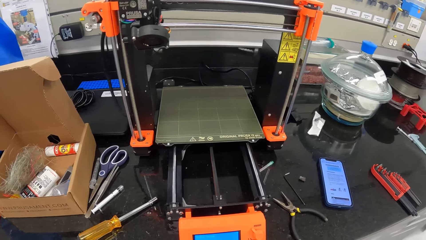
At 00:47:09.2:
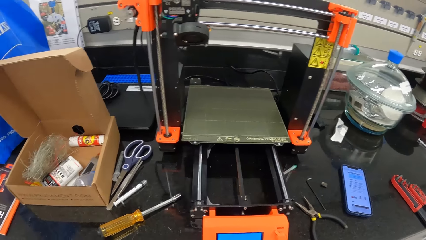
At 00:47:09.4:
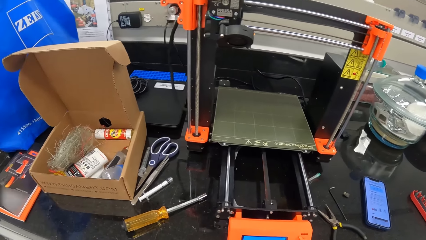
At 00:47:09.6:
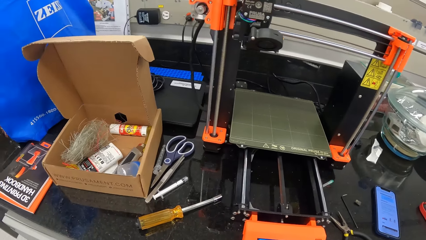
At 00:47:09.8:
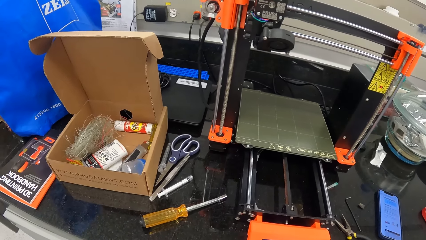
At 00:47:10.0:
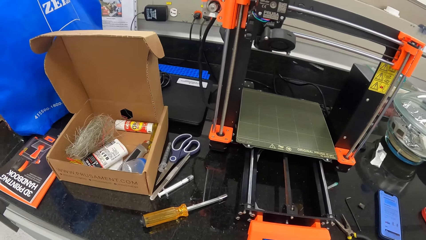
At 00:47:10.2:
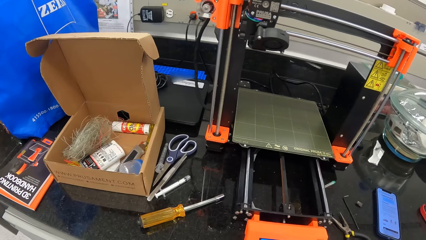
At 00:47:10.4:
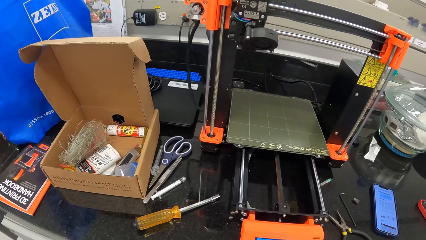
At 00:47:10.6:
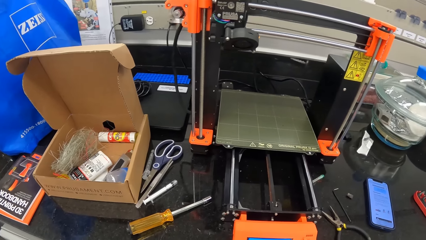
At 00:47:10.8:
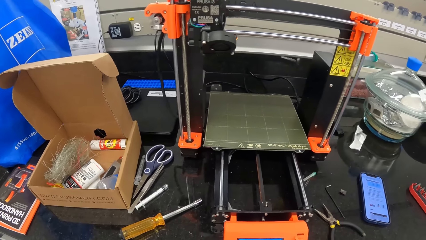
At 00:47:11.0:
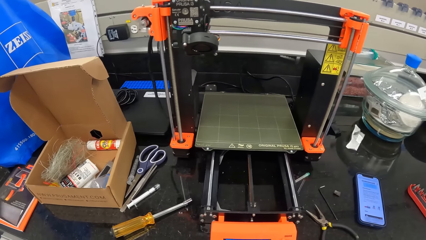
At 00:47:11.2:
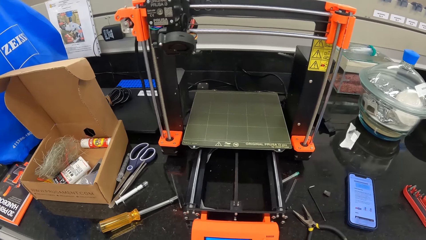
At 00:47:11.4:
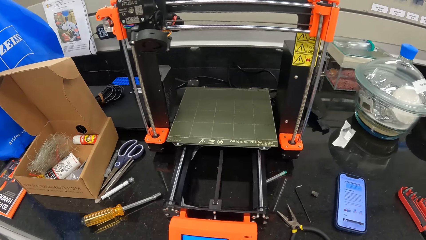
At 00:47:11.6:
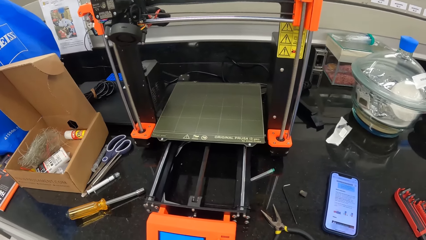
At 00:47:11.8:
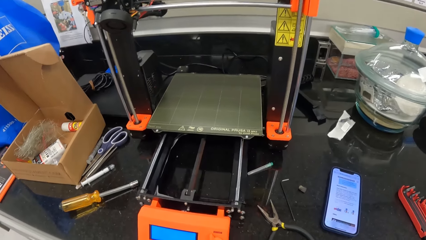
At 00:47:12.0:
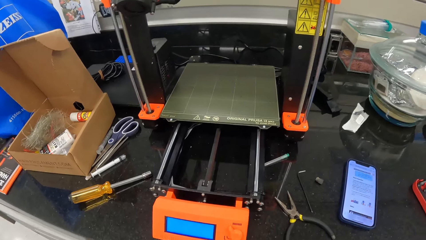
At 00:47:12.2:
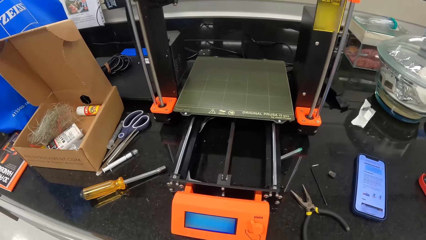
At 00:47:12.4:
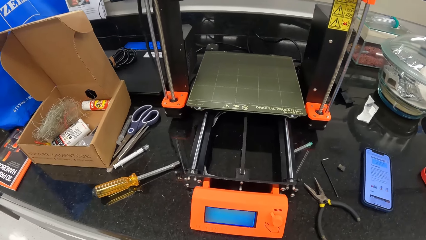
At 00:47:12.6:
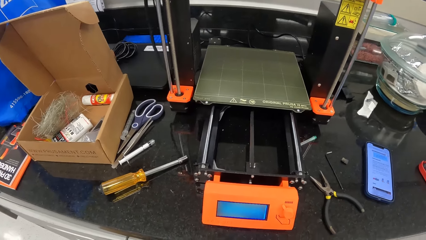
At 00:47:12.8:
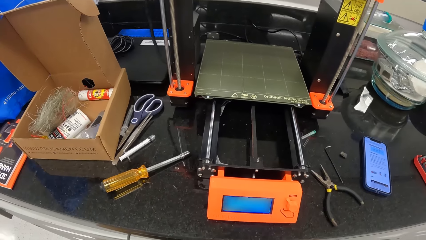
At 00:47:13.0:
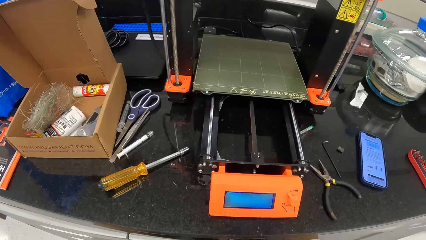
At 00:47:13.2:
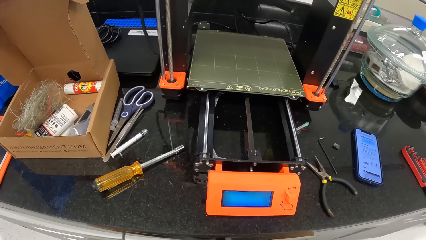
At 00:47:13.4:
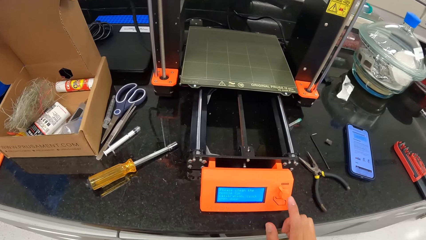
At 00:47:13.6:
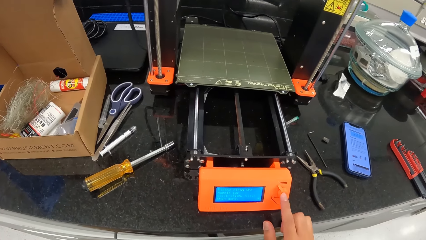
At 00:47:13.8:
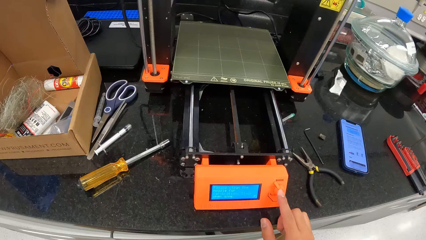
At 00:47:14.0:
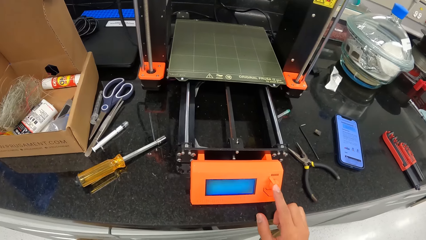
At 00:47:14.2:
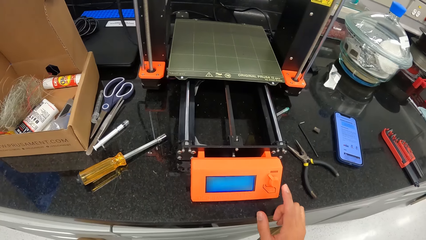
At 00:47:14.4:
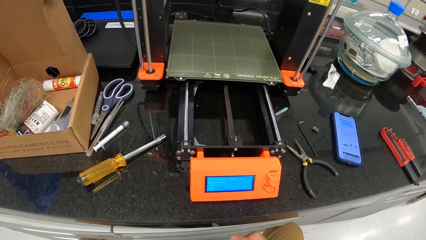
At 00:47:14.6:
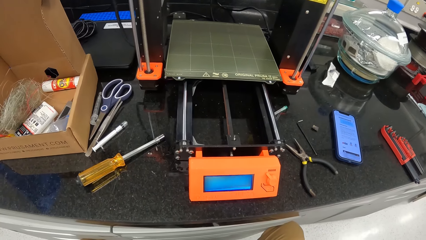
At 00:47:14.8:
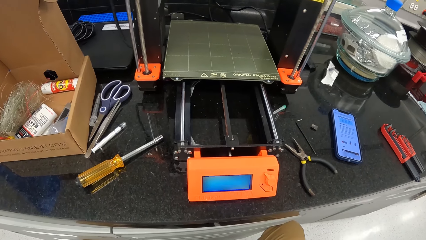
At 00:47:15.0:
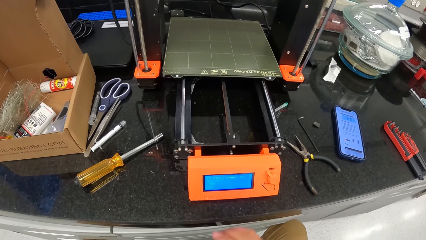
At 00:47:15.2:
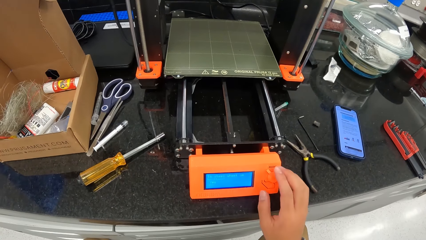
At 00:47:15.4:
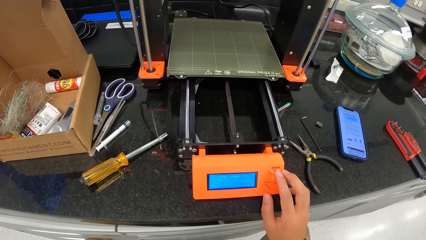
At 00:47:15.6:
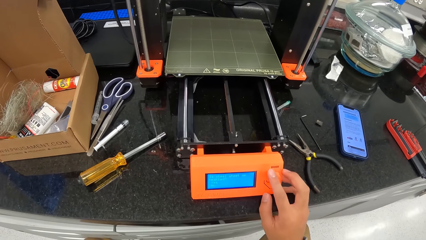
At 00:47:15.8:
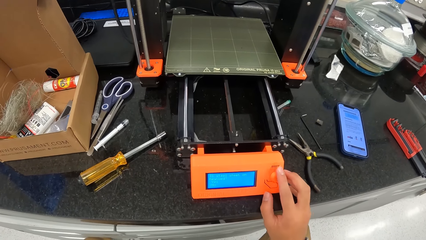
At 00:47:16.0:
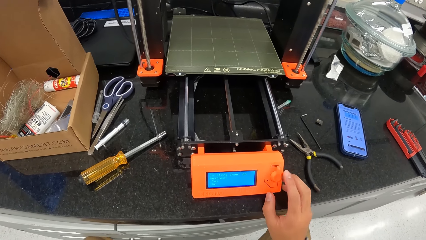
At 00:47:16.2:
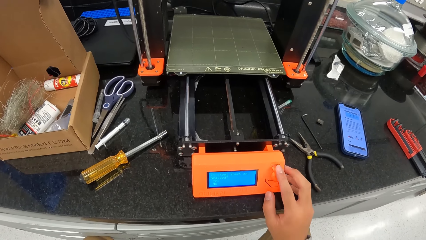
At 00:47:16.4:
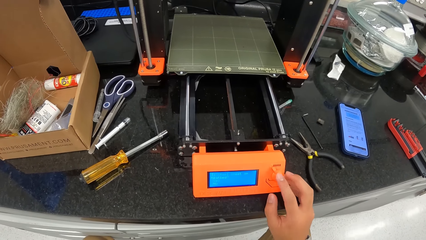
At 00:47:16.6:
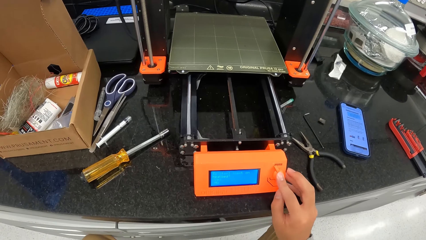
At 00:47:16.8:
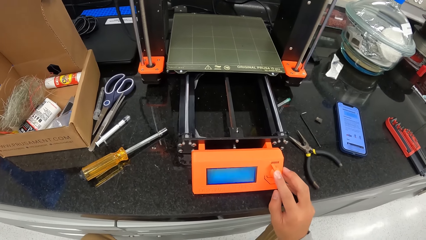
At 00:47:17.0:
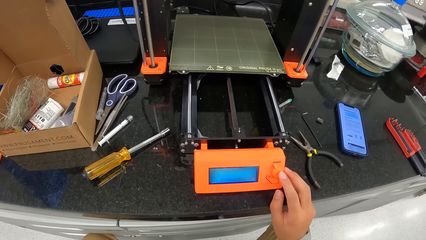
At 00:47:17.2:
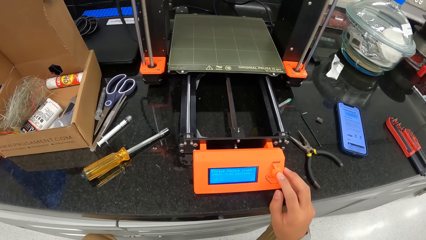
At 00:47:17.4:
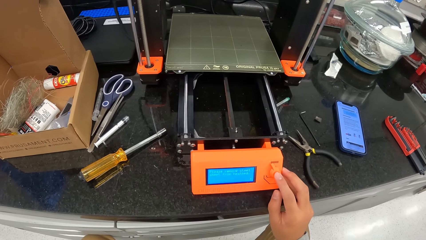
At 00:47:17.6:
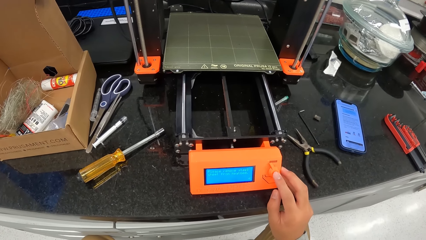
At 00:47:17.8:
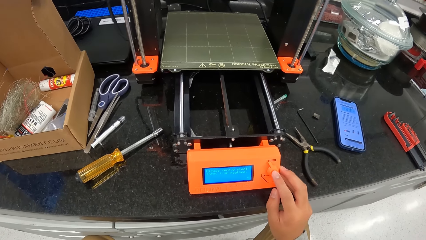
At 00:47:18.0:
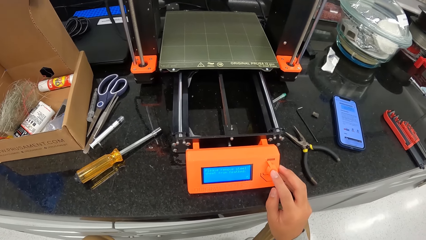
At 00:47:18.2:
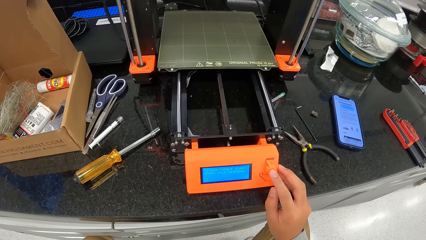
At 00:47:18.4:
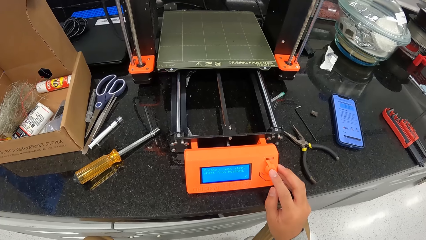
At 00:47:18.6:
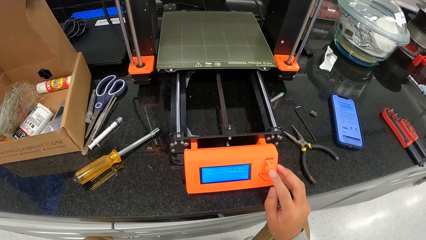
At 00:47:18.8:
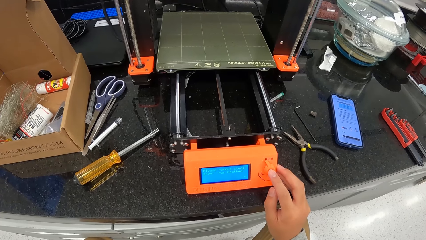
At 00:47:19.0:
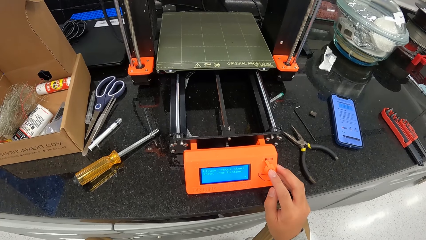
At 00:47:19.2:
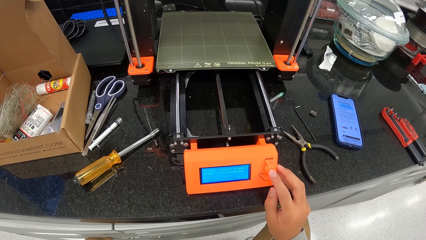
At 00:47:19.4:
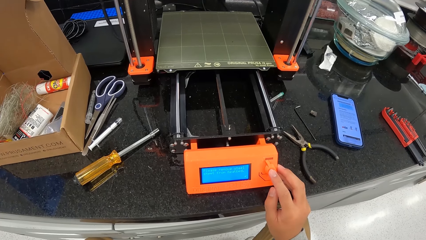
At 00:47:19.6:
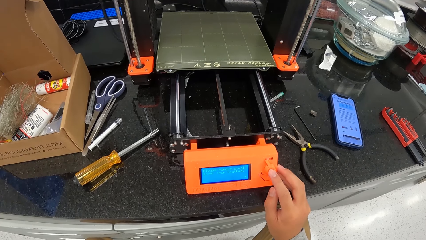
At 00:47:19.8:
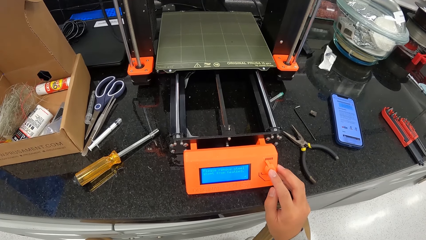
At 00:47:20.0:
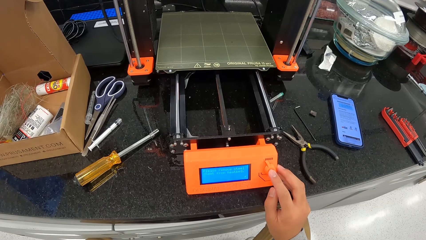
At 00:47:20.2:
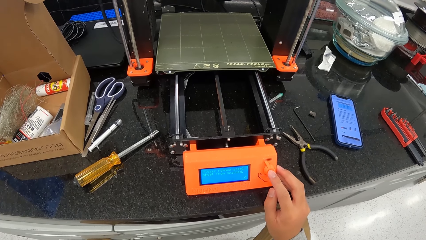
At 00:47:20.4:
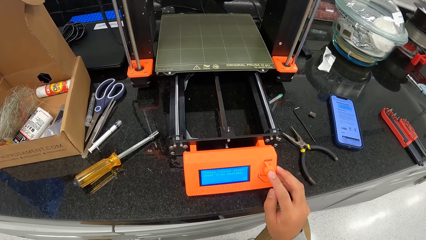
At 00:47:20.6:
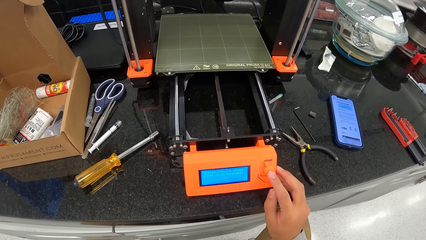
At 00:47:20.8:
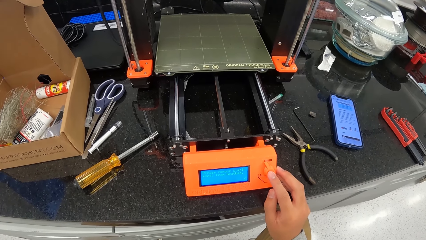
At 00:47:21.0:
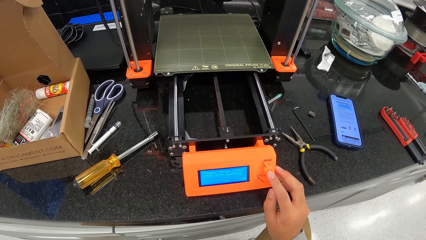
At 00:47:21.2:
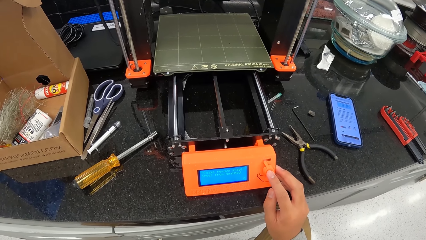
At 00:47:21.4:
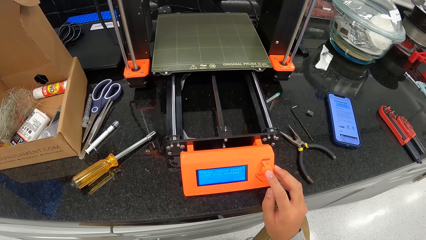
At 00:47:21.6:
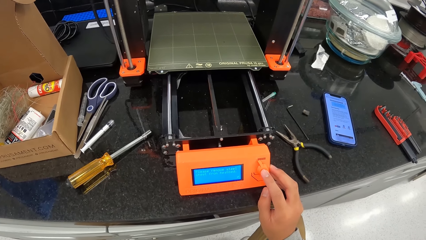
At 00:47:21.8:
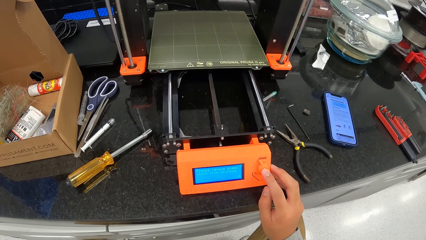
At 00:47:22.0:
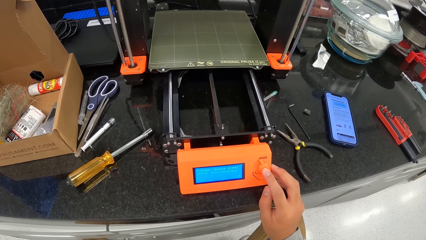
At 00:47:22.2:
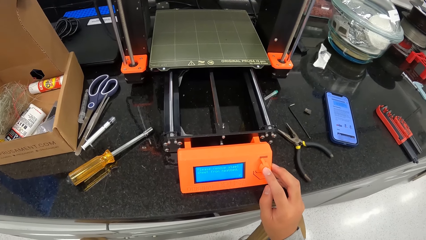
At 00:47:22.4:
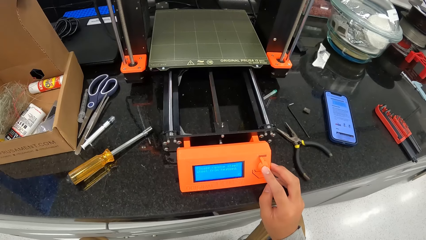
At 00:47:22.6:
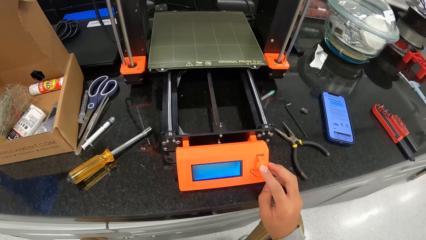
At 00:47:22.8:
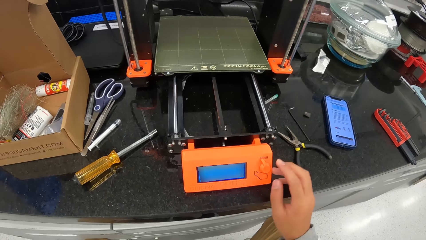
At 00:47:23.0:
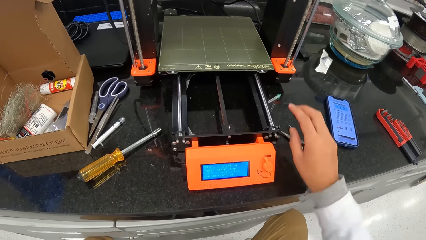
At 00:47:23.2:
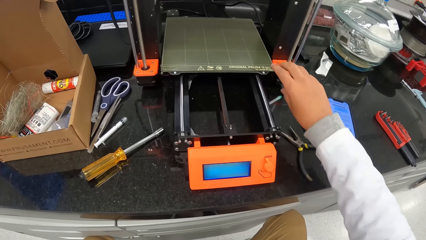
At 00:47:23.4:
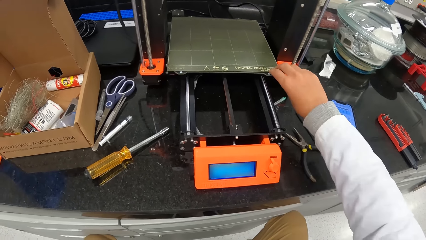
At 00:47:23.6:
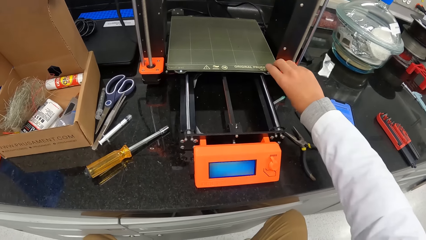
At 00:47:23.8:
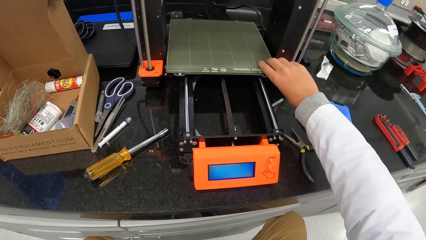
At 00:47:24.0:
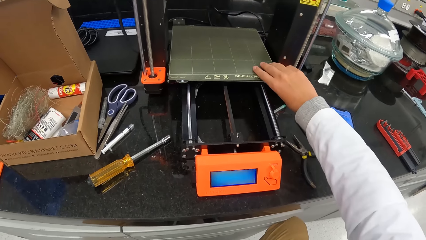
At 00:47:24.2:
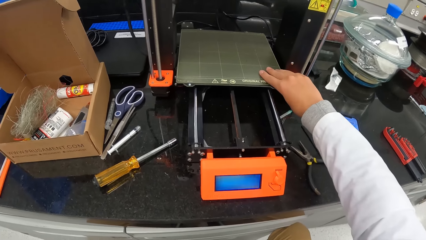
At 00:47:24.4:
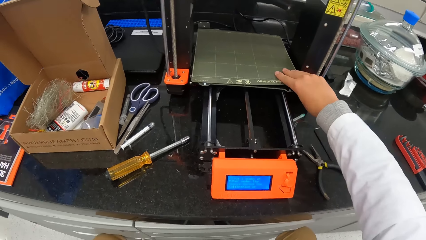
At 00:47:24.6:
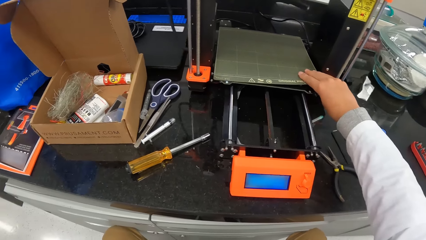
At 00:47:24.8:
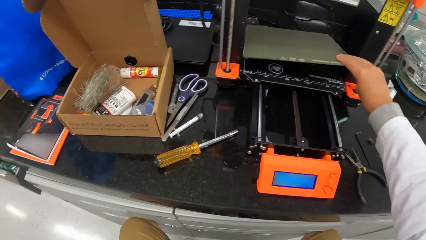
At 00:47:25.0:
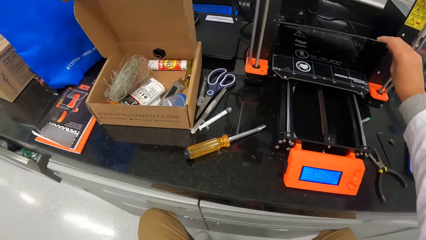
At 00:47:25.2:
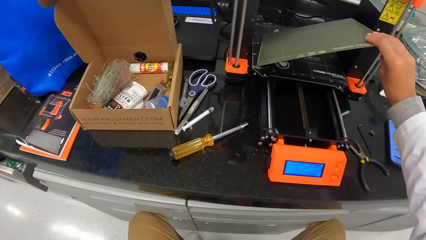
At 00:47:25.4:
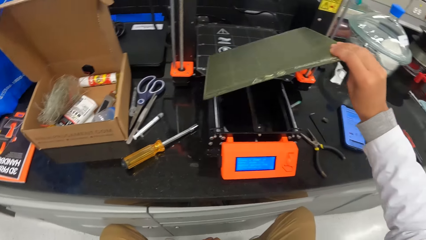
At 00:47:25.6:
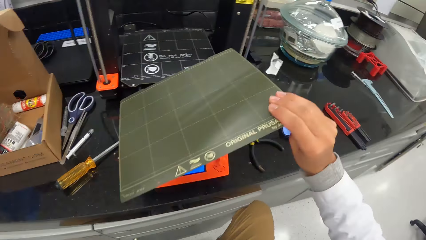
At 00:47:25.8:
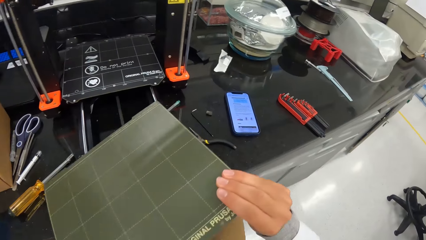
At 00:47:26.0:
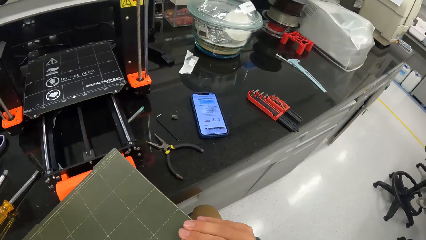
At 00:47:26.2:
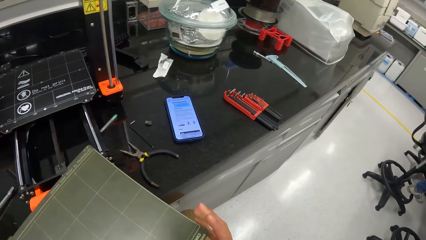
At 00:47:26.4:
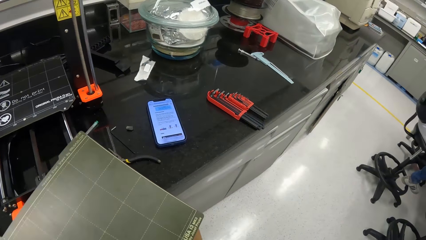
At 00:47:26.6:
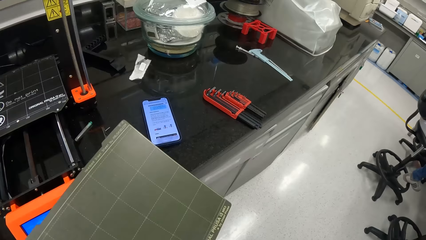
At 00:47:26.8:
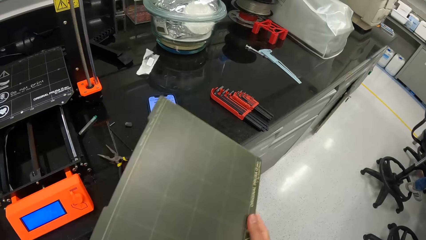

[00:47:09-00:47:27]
The camera wearer looks at the machine. He resets the weighing machine. He picks up the 3D printer bed on top of the weighing machine with his right hand.
